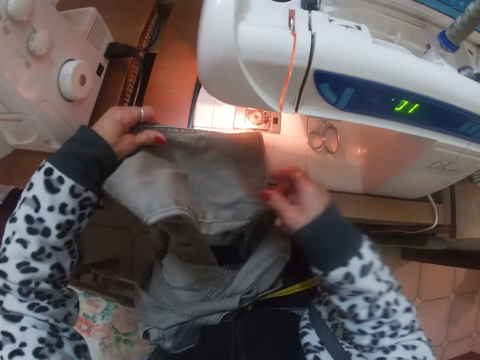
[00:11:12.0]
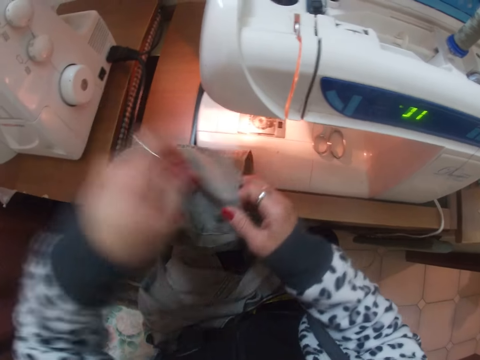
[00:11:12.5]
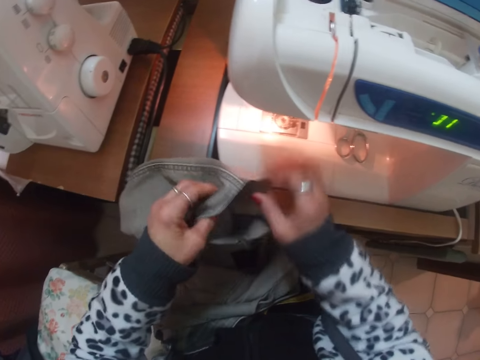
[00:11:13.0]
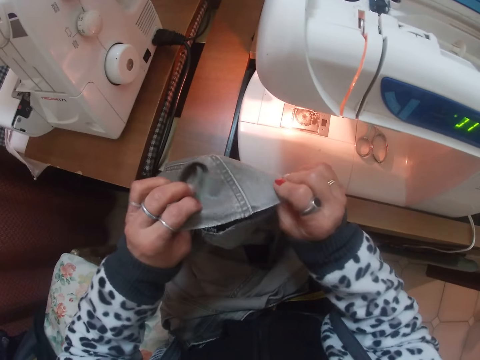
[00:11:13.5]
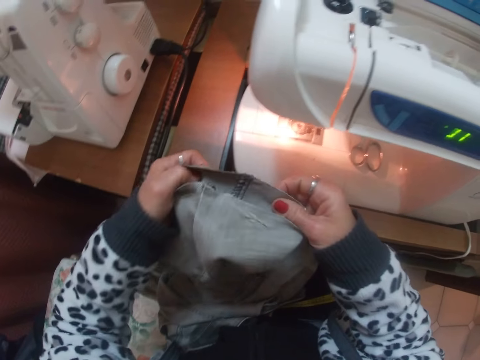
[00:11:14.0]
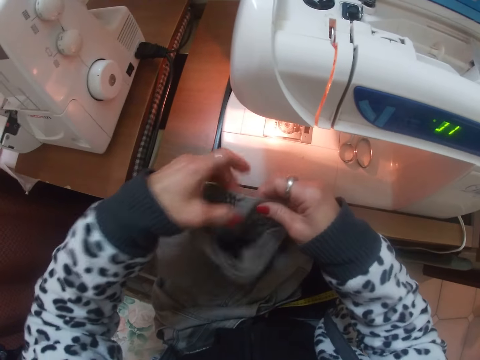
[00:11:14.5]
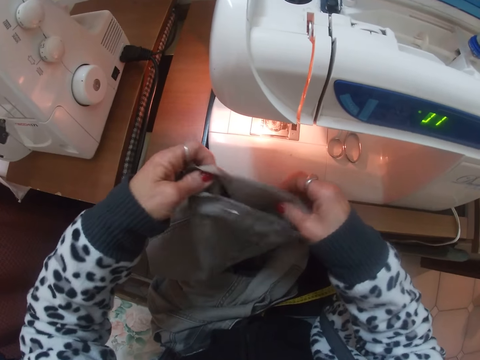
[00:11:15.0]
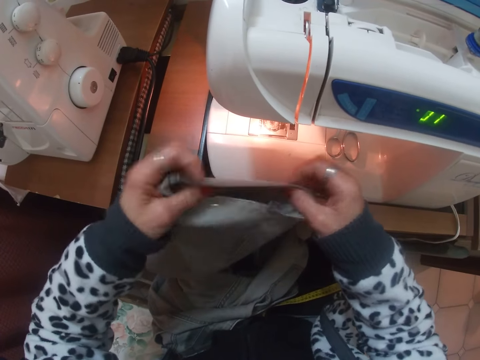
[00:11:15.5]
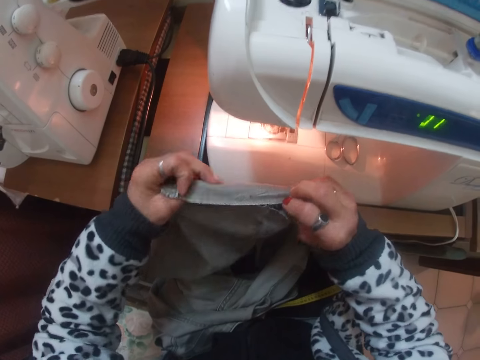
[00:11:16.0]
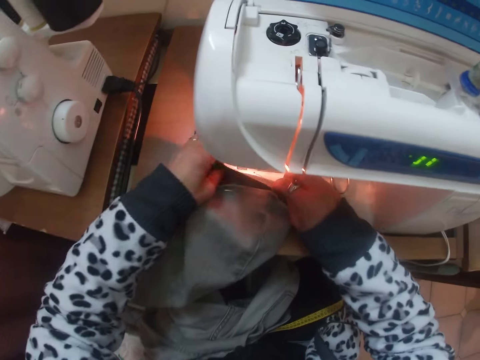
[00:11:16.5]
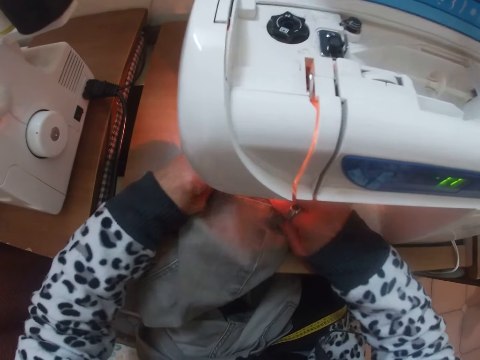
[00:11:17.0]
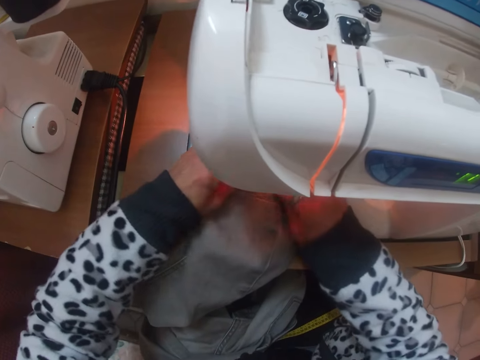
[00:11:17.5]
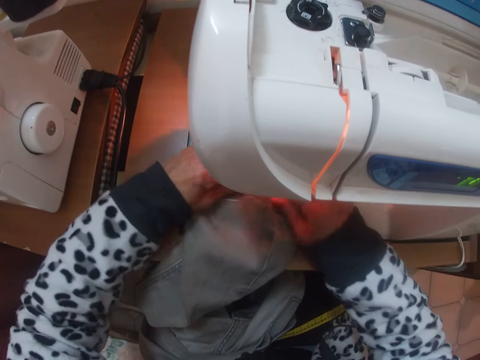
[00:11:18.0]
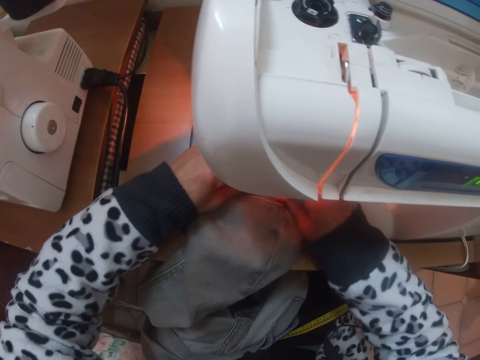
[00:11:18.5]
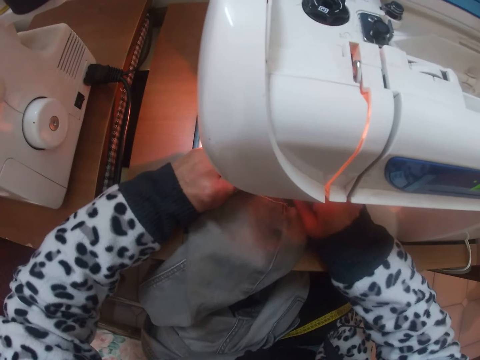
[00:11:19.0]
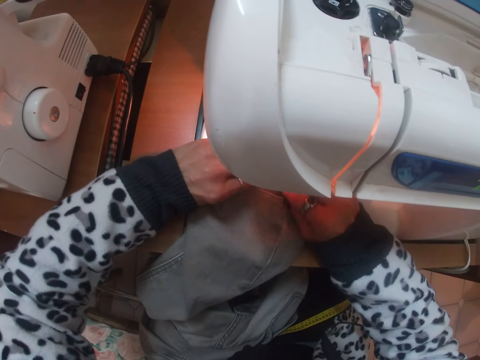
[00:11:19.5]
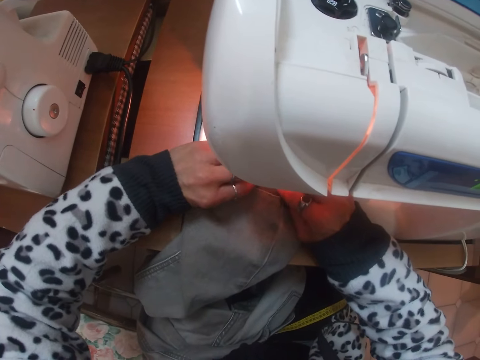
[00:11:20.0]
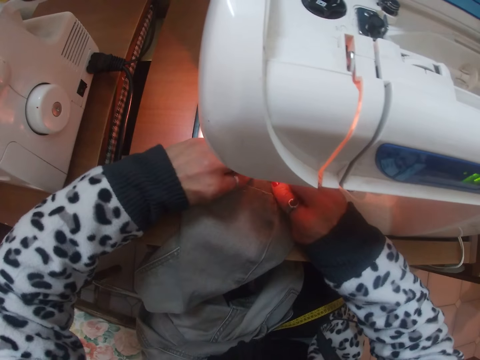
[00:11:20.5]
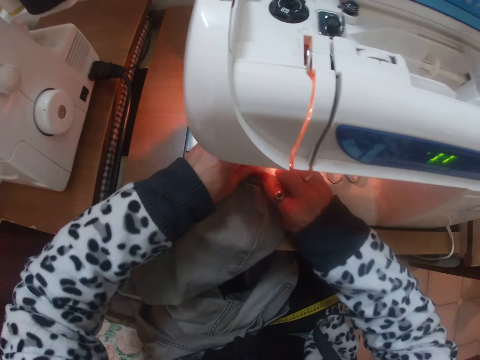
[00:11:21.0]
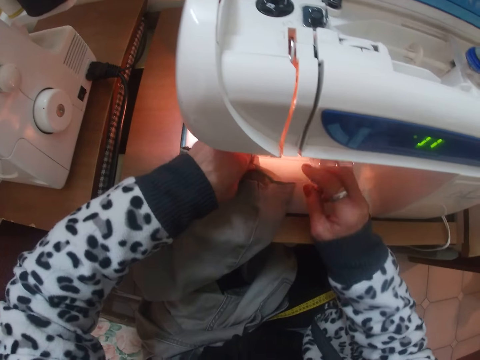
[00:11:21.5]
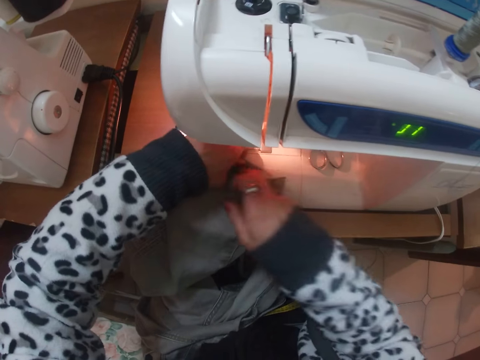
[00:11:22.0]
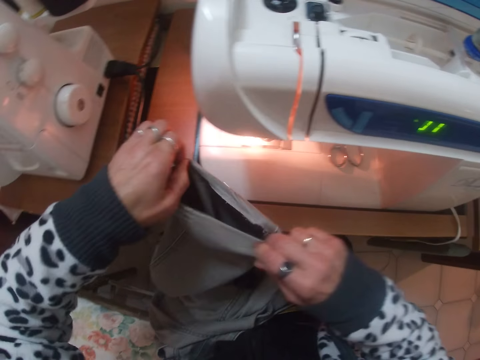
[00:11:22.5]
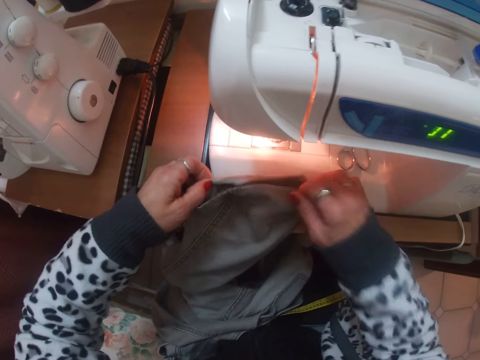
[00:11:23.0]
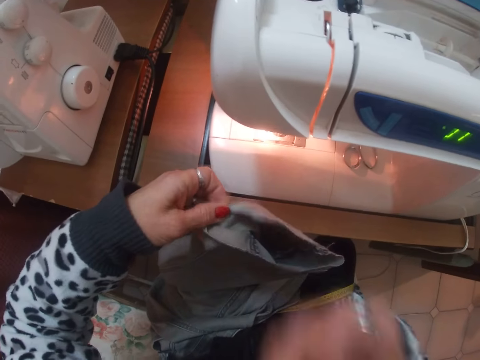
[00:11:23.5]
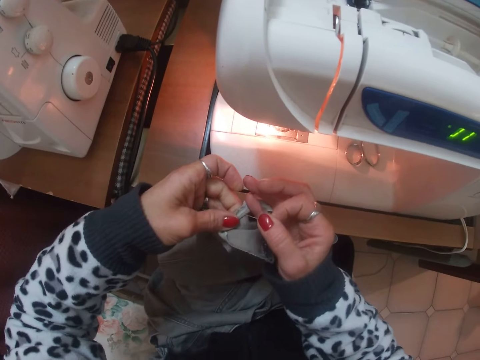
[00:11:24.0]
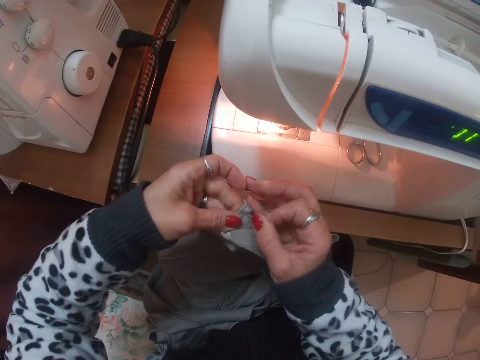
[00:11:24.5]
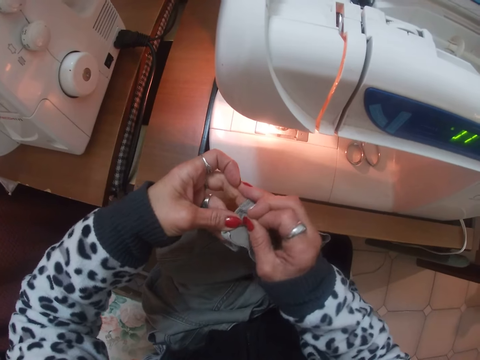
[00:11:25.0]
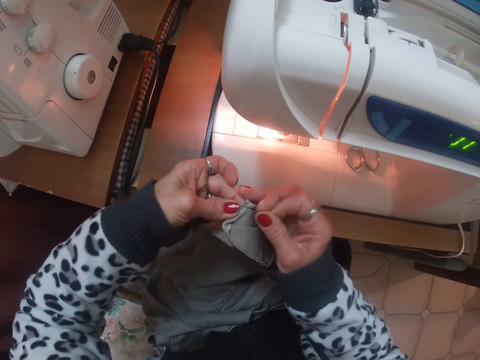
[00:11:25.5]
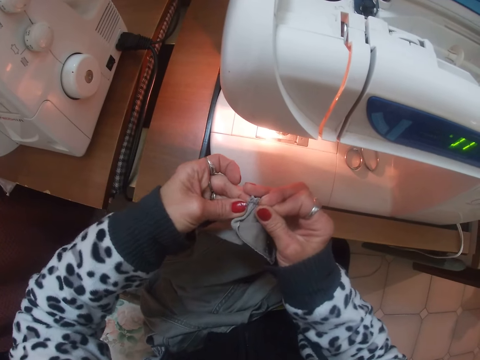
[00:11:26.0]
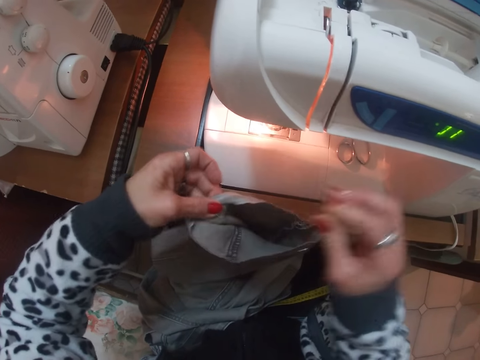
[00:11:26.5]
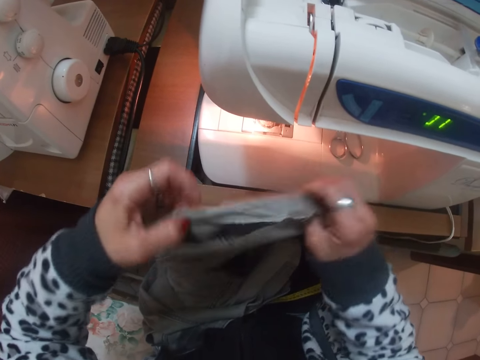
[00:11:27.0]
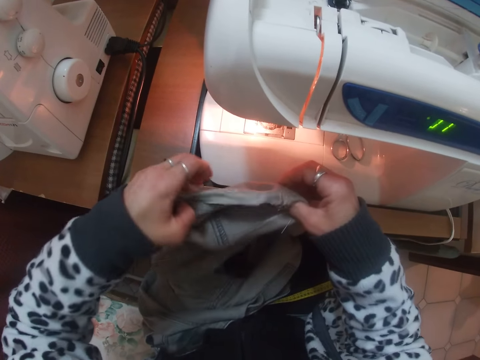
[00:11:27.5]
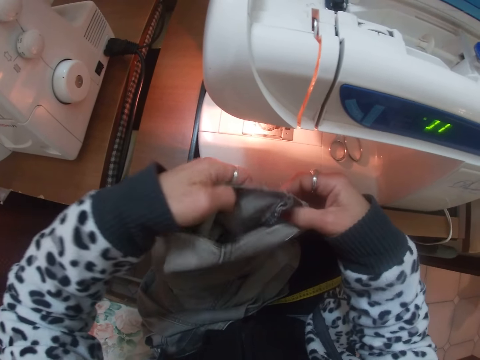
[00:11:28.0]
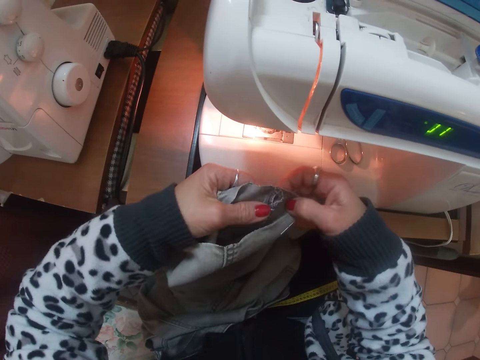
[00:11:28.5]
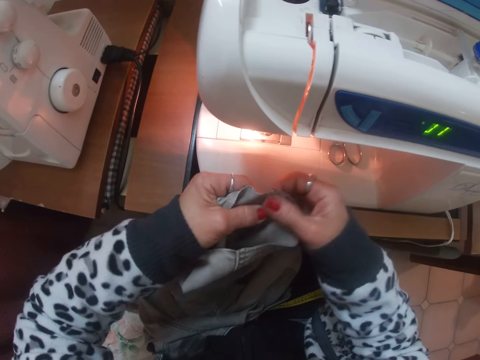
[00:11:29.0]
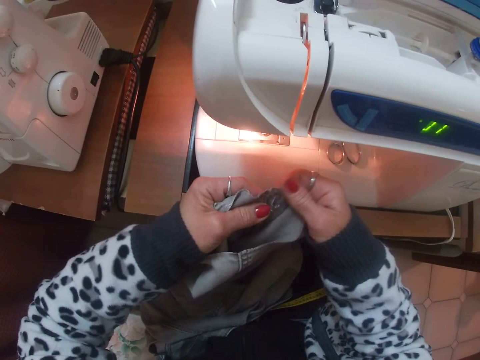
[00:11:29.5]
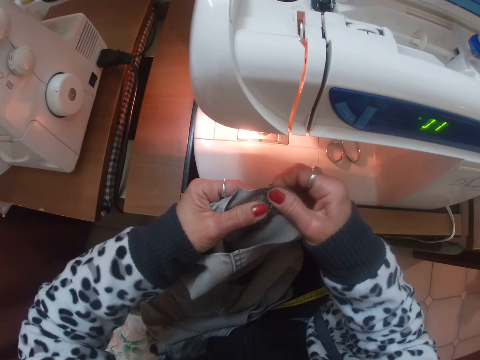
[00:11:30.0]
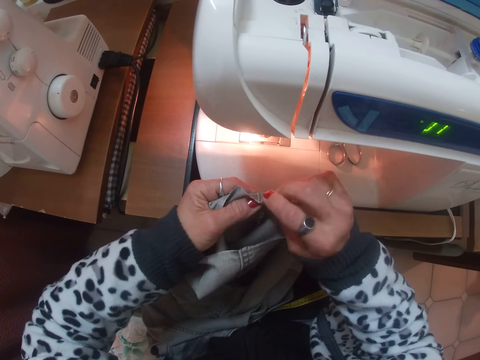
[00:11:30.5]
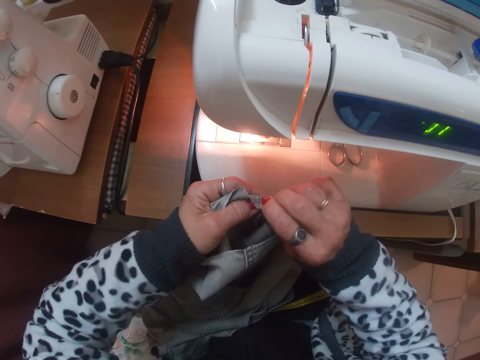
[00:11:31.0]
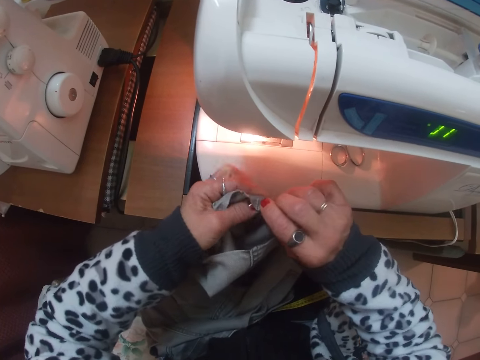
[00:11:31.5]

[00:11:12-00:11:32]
The camera wearer places the trouser on the sewing machine. She turns the trouser on her hands. She adjusts the tip of the jeans. She places the trouser on the sewing machine. She folds the trouser on the sewing machine. She picks a pin from her mouth. She attaches a trouser edge with the pin. She folds the trouser.

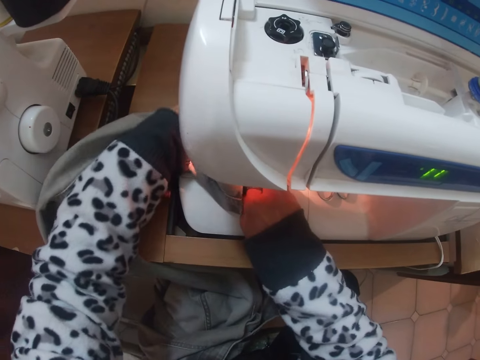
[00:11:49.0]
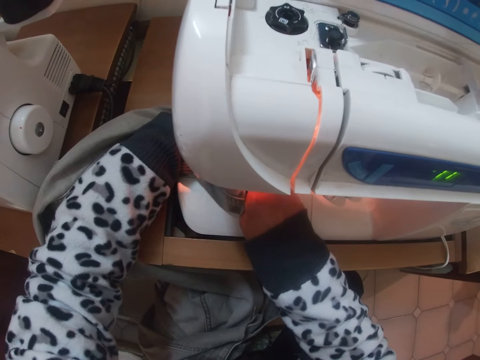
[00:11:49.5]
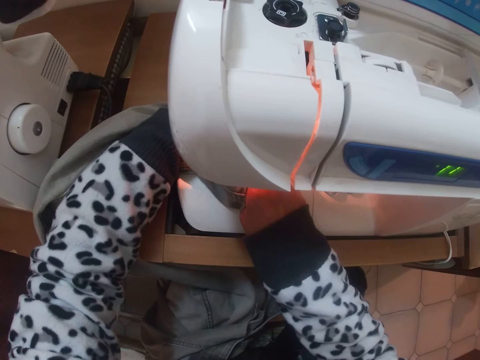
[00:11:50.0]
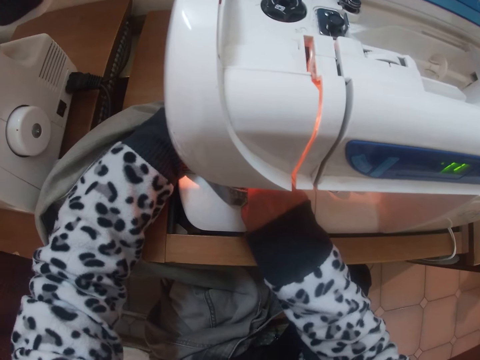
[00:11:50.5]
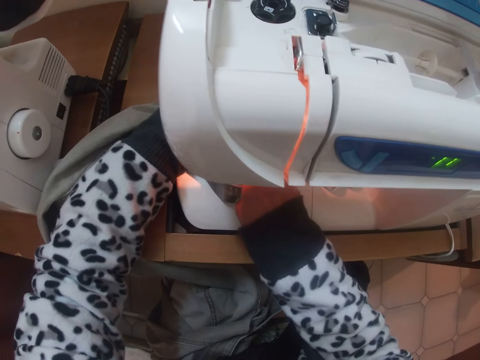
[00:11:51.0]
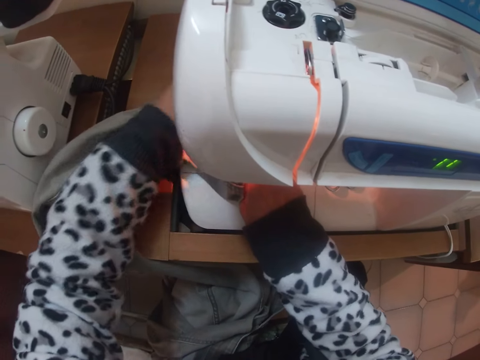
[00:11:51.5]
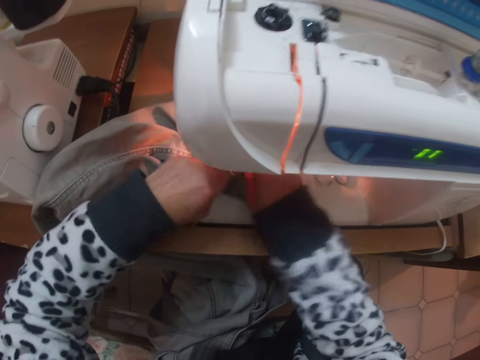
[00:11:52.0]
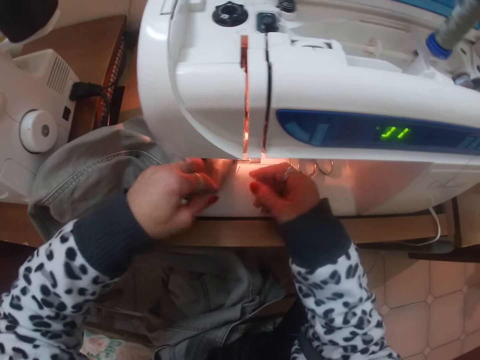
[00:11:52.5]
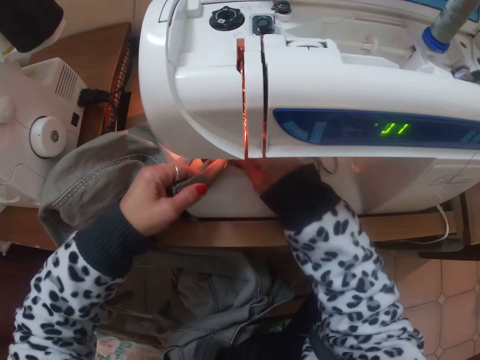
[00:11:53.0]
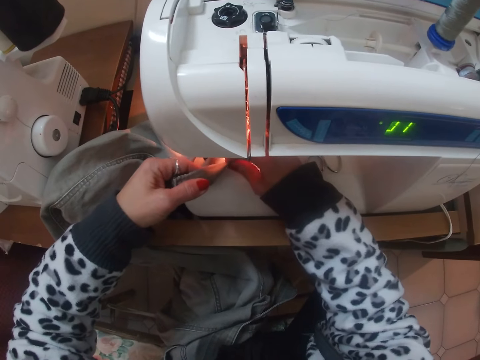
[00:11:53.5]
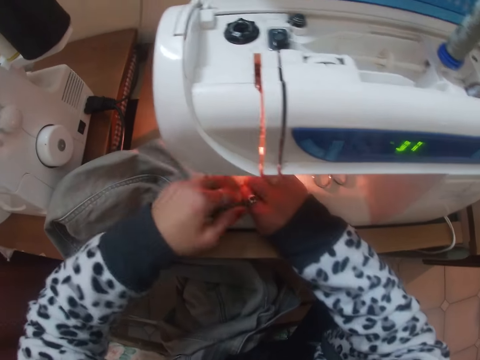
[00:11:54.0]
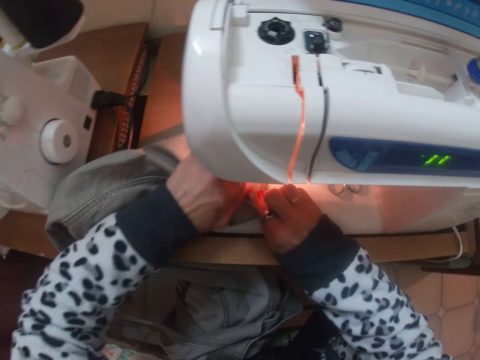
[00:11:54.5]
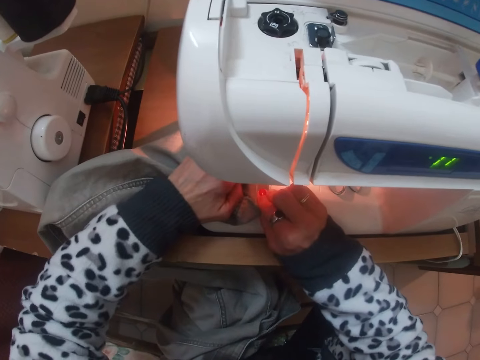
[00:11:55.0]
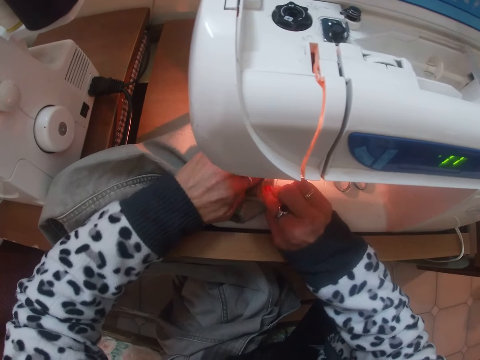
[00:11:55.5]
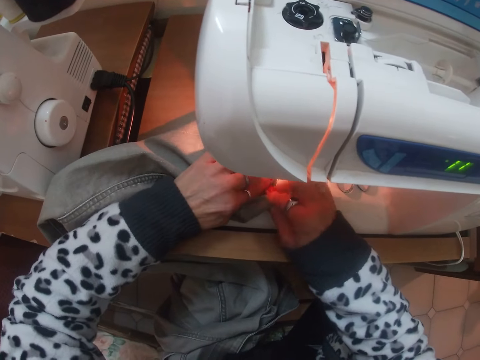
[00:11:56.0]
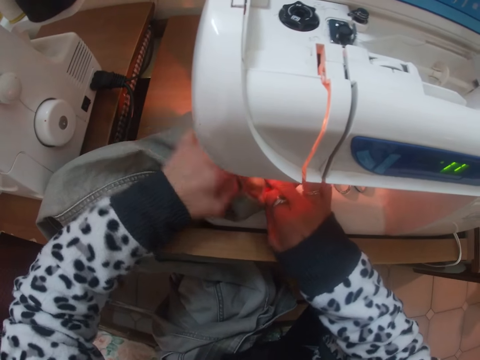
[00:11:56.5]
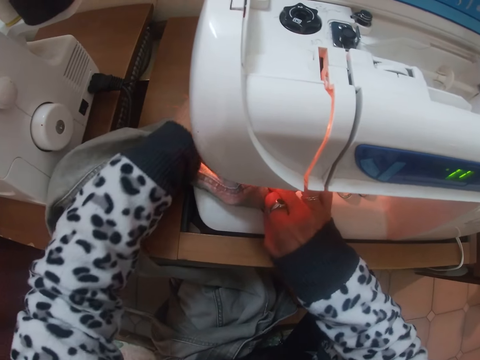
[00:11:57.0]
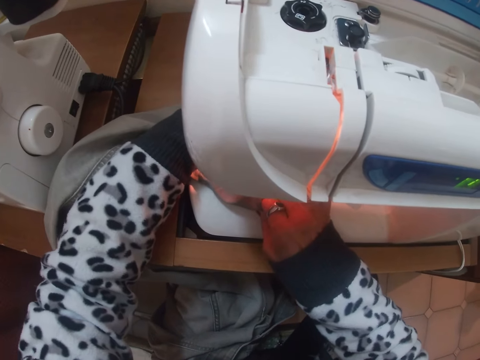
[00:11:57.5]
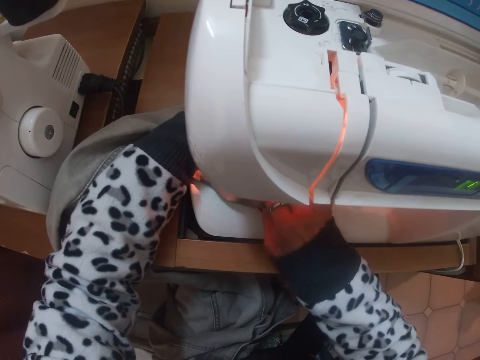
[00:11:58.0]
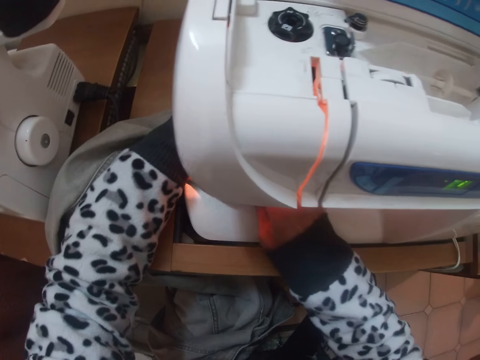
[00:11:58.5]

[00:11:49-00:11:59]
The camera wearer sews a trouser on the sewing machine. They adjust the trouser on the sewing machine. They sew the trouser on the sewing machine.
